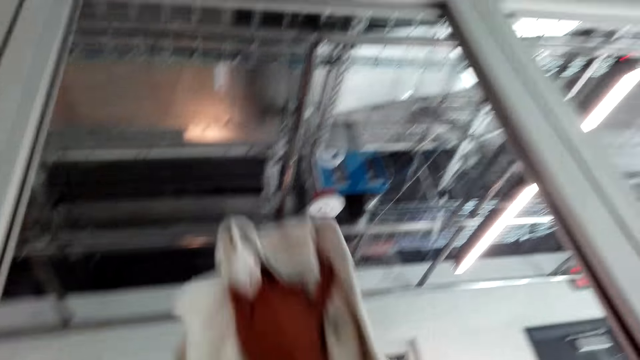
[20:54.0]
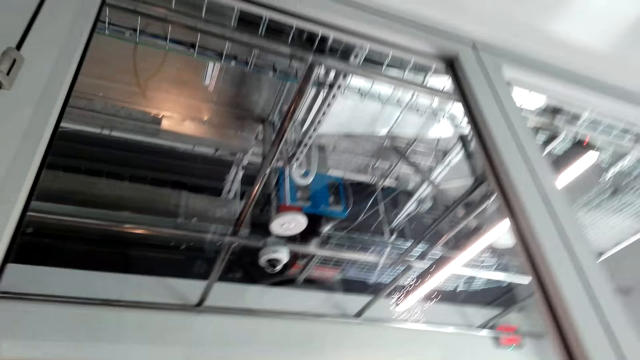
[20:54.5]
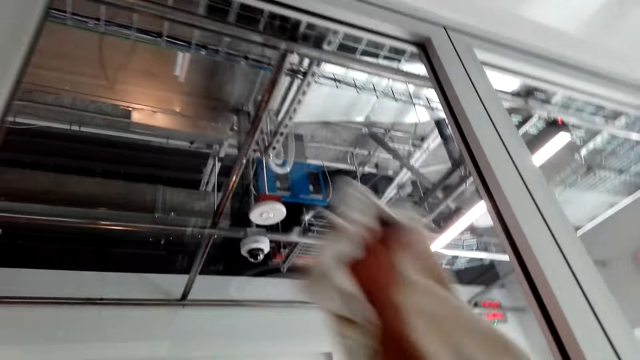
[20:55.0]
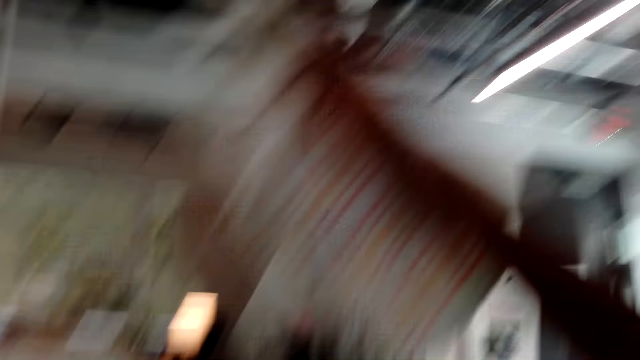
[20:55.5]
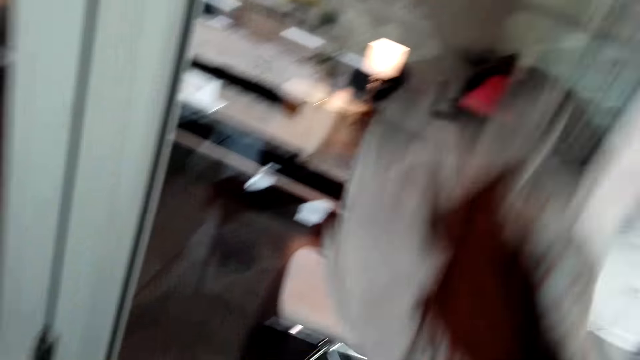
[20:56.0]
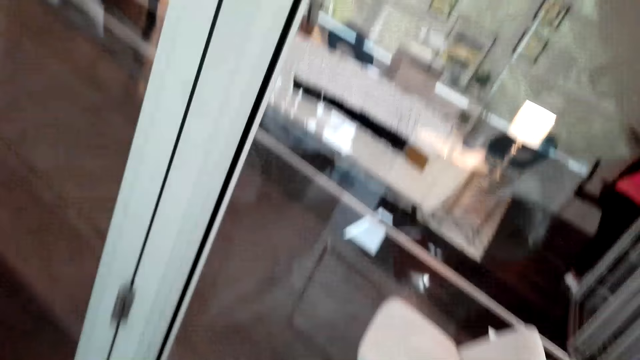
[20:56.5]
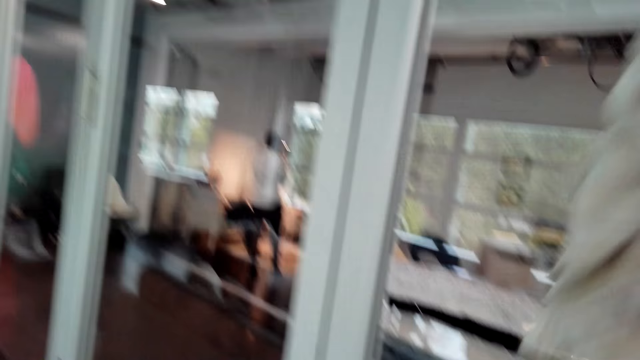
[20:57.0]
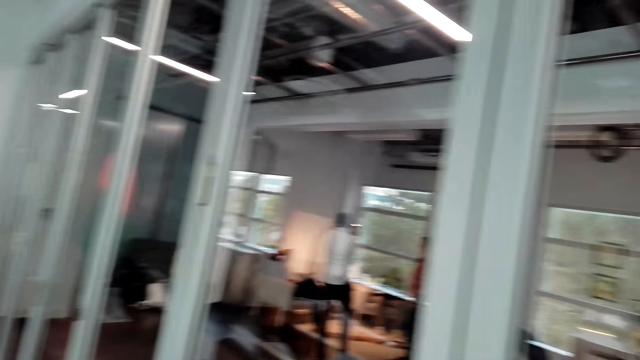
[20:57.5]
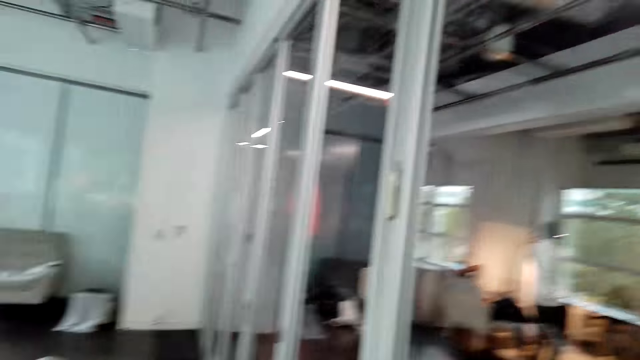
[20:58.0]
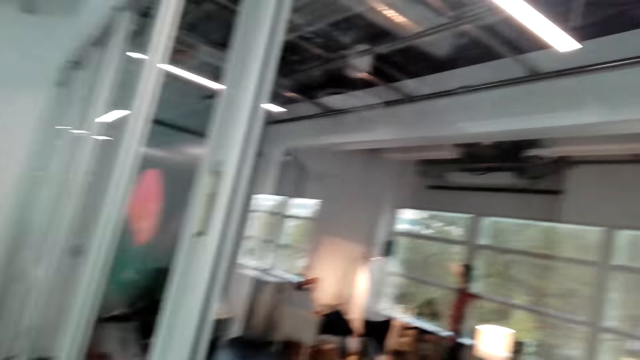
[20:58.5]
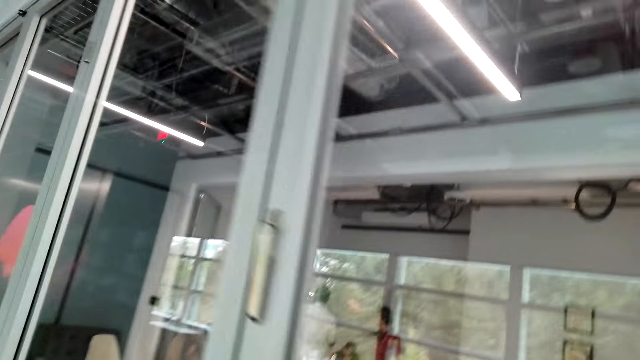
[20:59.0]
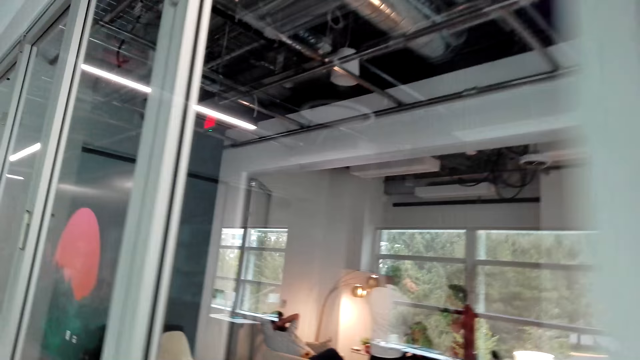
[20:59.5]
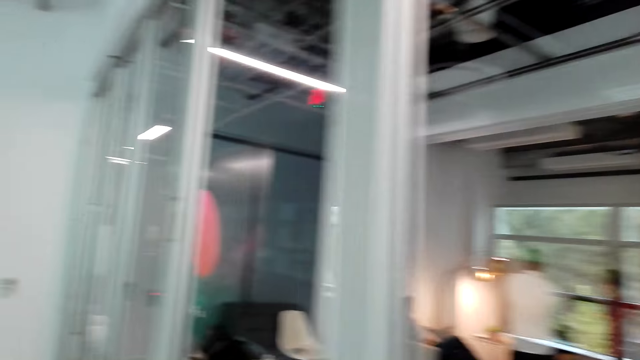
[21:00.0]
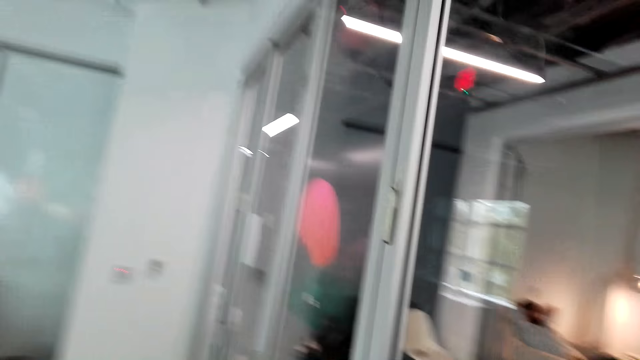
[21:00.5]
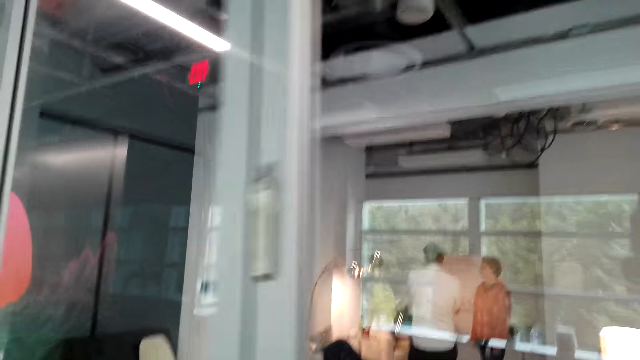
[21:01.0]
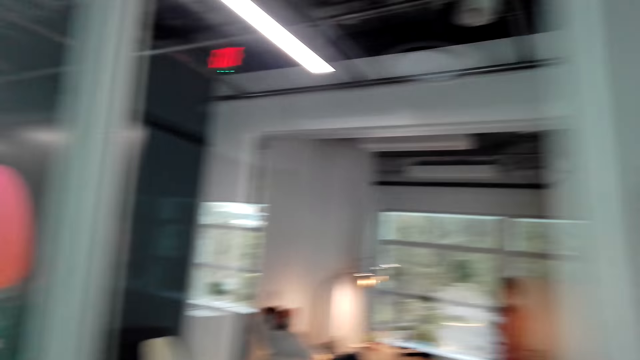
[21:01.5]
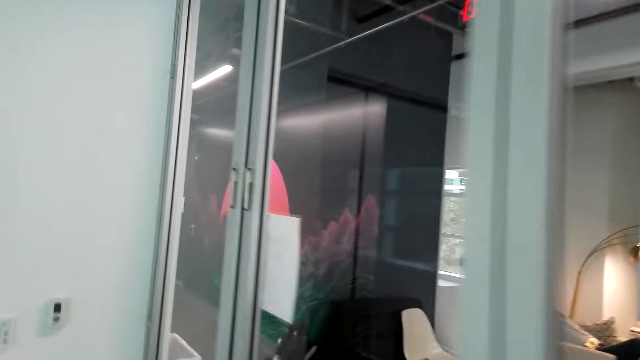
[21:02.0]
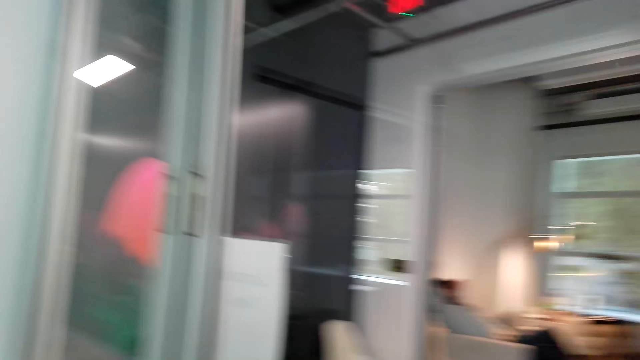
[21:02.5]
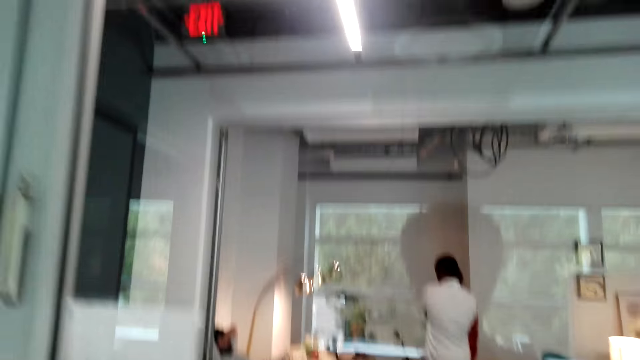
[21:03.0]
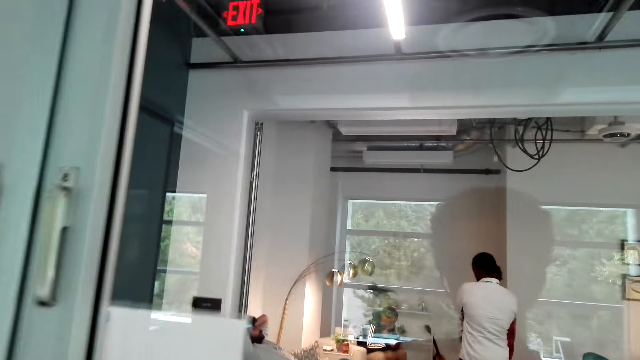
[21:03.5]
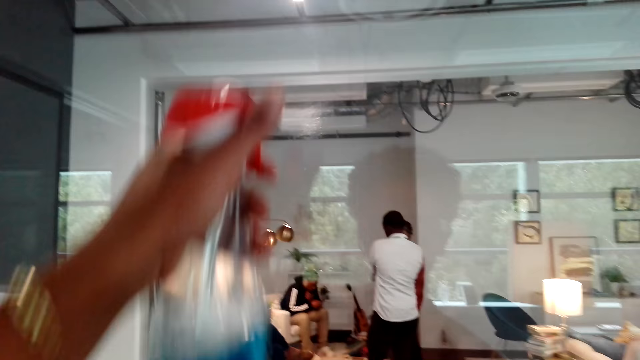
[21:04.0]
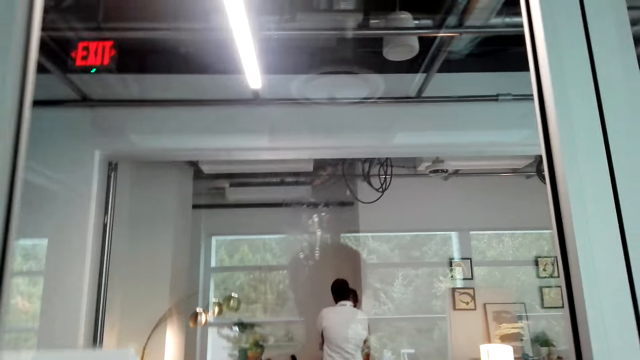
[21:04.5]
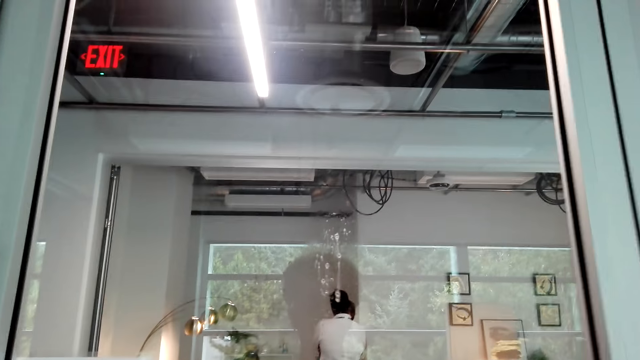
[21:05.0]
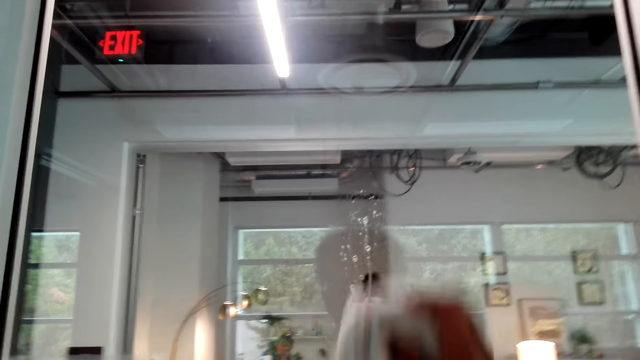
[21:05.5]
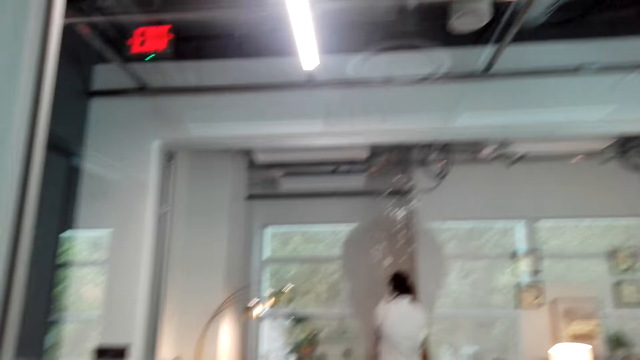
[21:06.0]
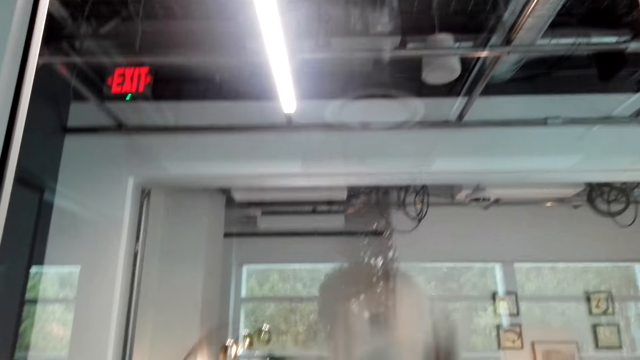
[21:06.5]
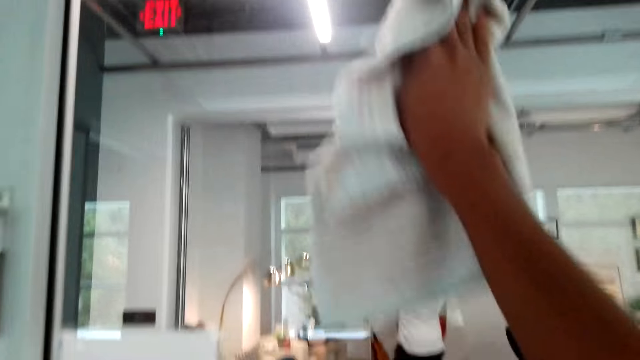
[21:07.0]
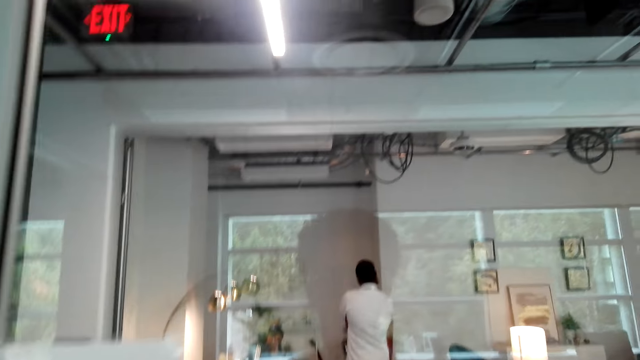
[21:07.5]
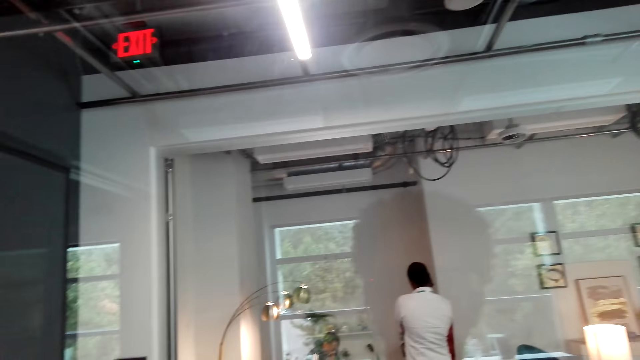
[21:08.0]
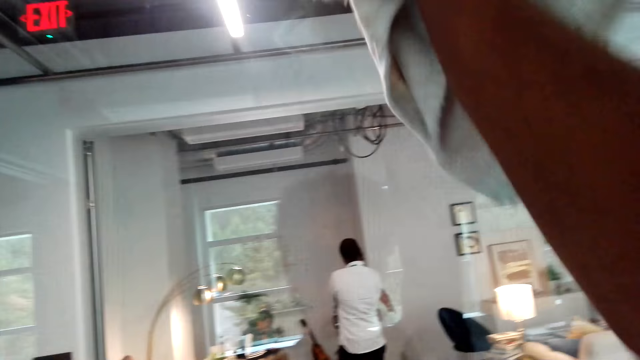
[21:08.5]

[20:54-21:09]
The camera wearer wipes the window with the towel. They clean the mirror doors in the room. They spray the window with the detergent. They wipe the window with the towel.

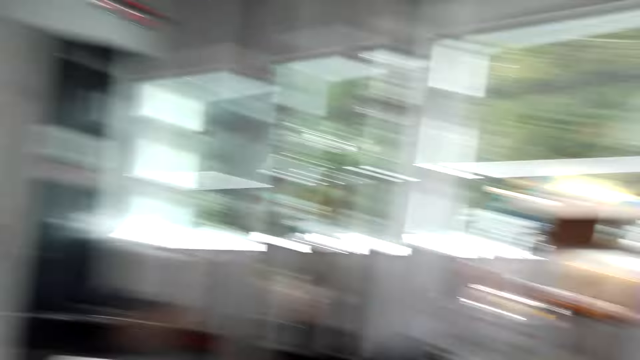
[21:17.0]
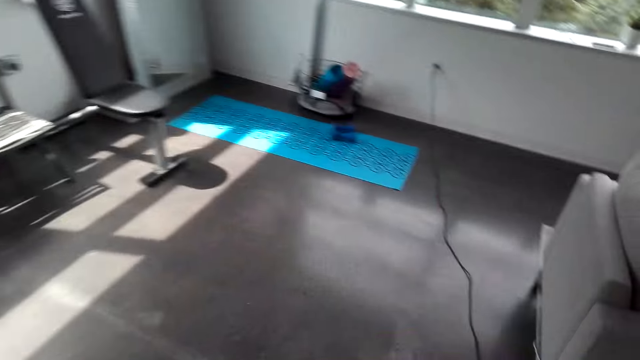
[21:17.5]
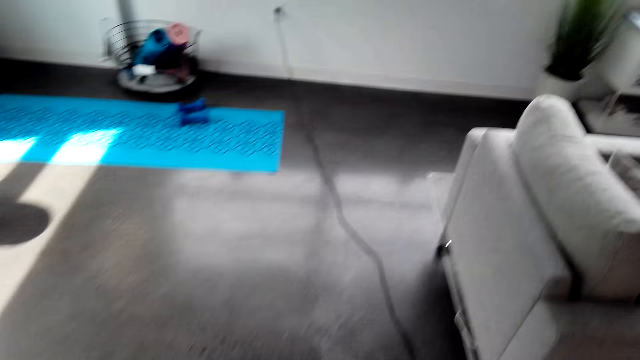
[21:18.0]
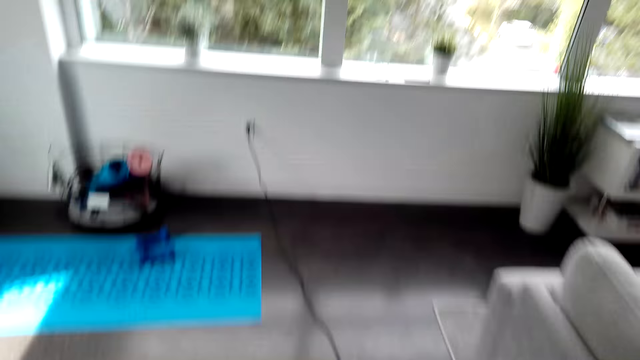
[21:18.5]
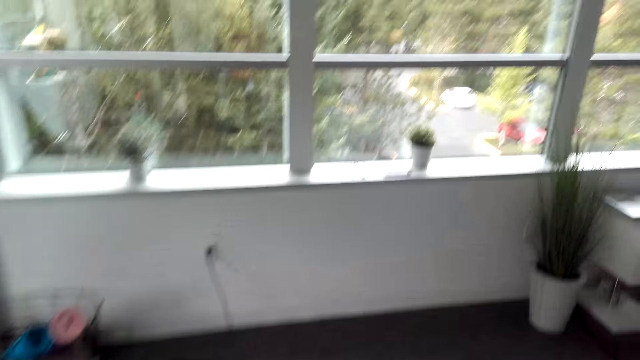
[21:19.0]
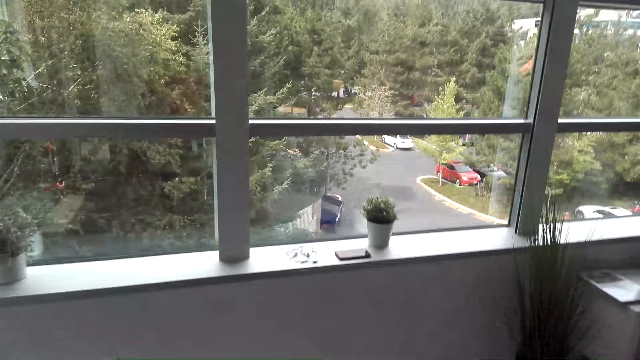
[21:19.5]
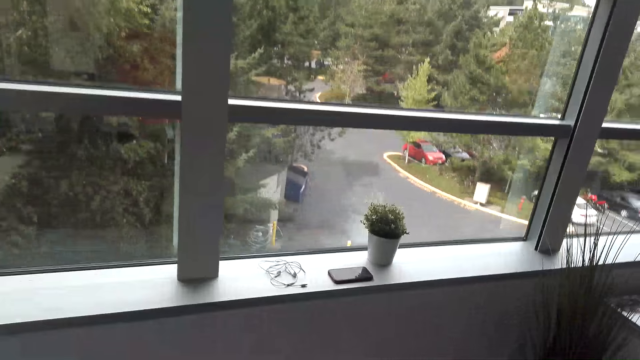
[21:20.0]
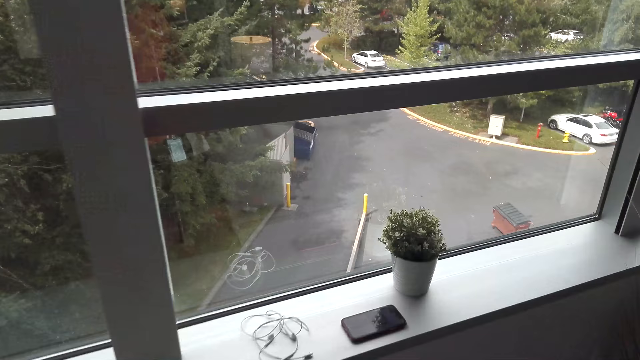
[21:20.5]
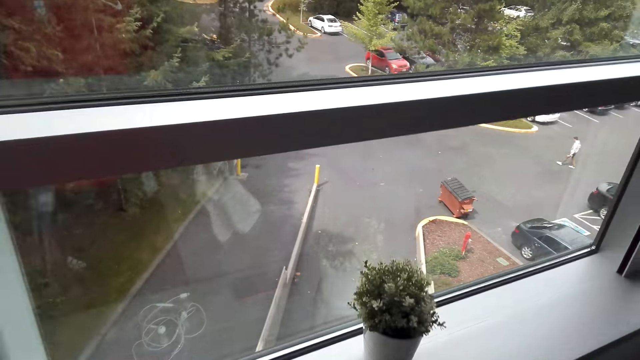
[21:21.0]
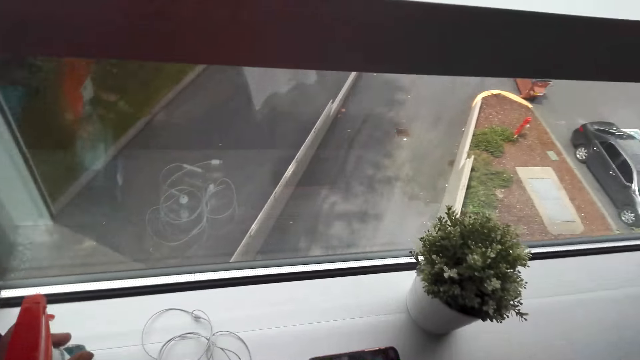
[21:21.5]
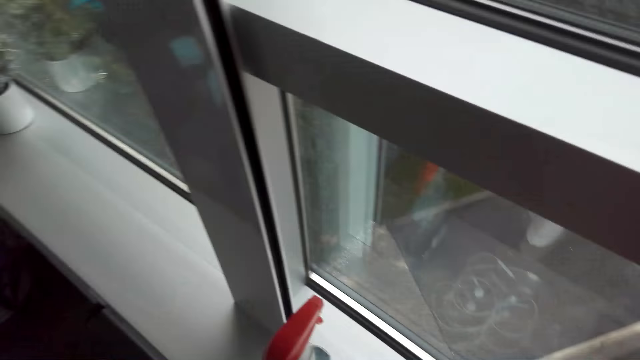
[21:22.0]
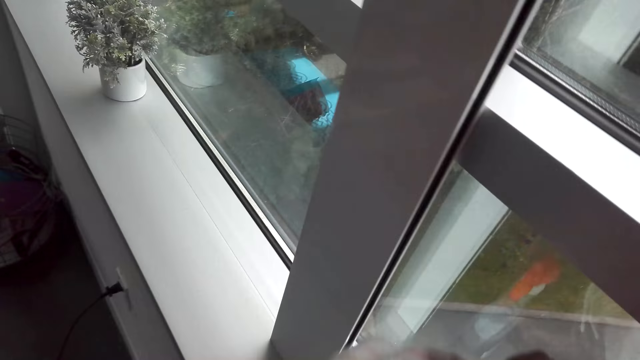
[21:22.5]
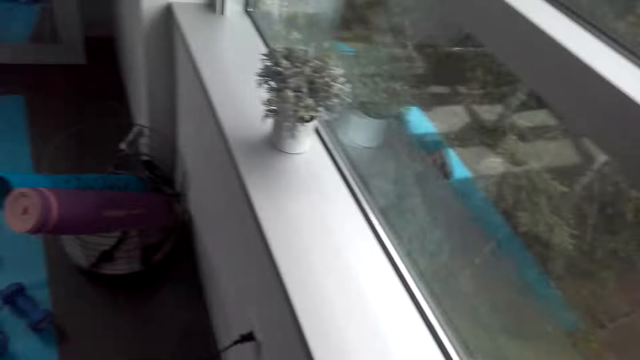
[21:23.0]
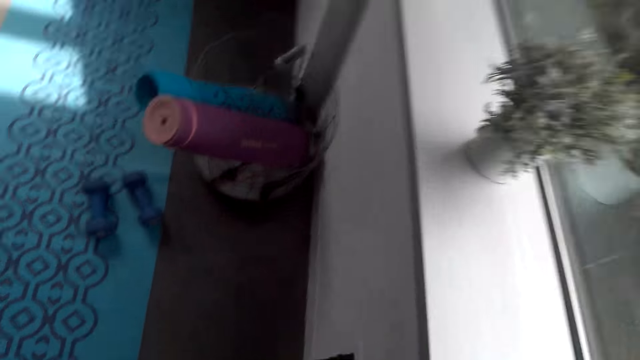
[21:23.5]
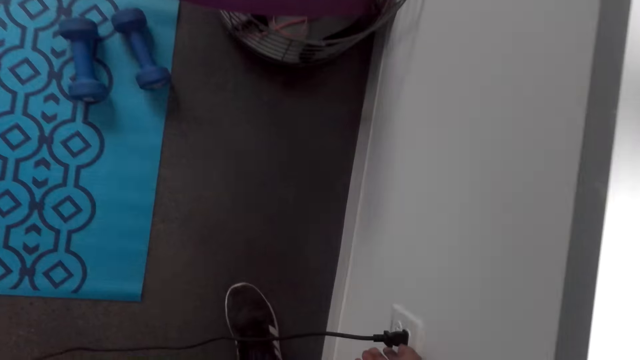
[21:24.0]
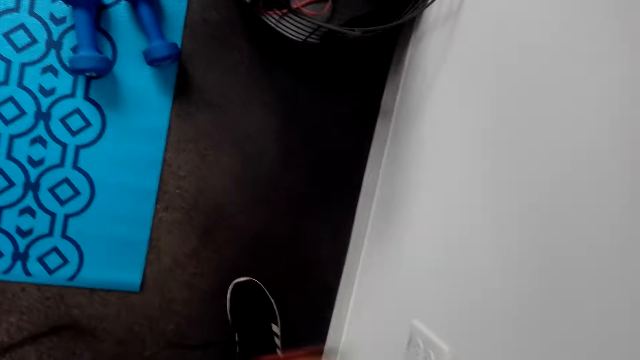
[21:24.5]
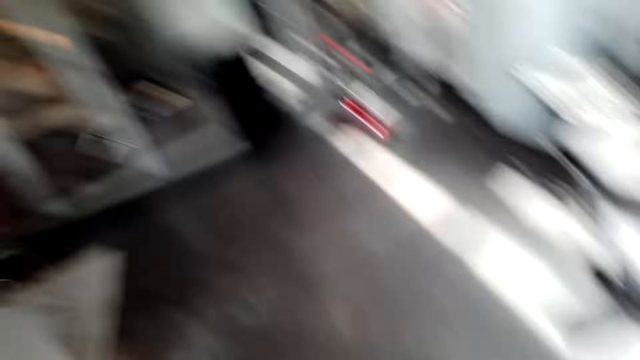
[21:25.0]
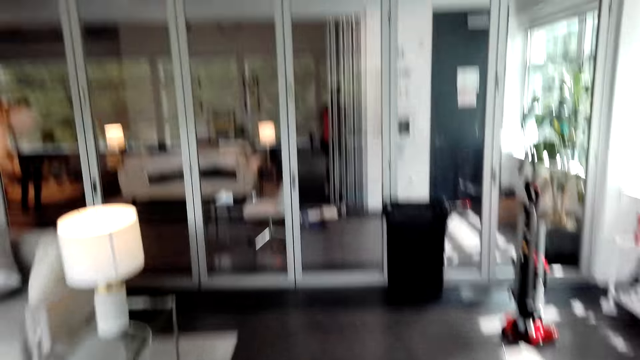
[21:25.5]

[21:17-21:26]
The camera wearer walks in the room. They put the detergent bottle on the window frame. They clean the window in the room. They unplug the vacuum plug from the socket.
